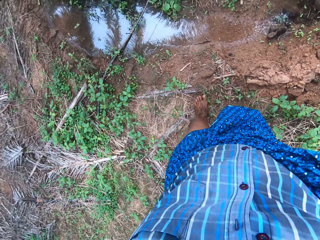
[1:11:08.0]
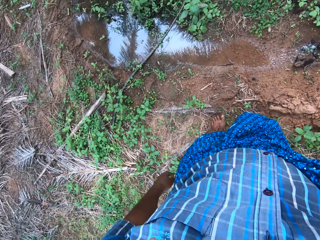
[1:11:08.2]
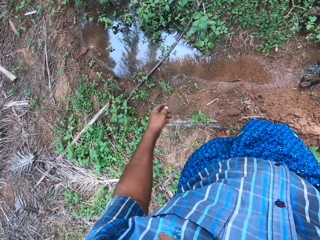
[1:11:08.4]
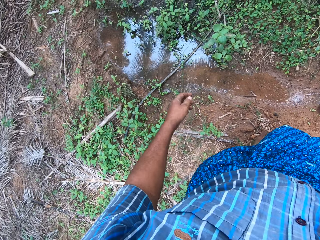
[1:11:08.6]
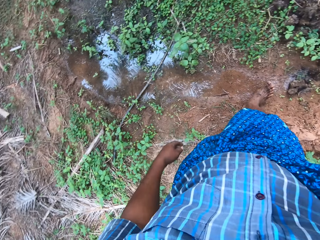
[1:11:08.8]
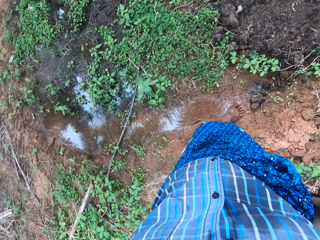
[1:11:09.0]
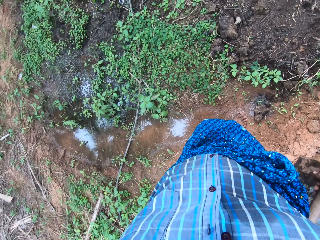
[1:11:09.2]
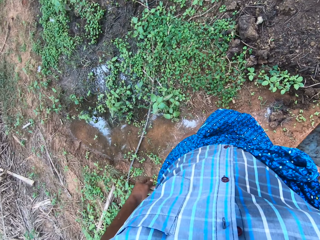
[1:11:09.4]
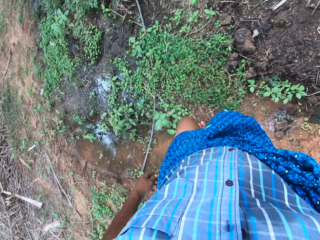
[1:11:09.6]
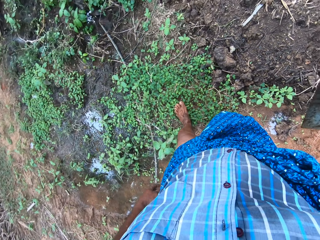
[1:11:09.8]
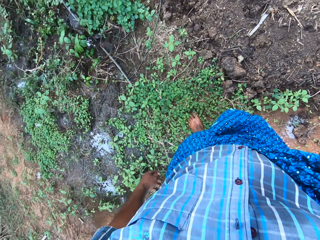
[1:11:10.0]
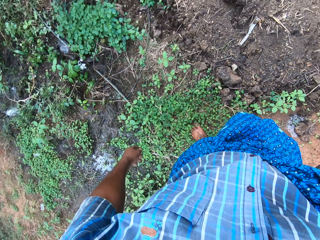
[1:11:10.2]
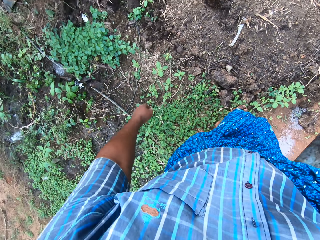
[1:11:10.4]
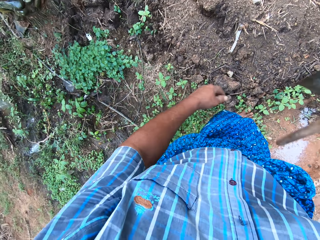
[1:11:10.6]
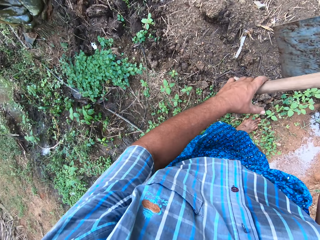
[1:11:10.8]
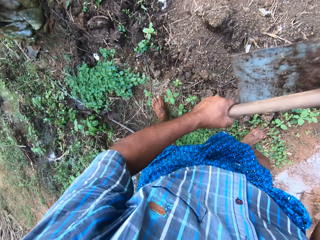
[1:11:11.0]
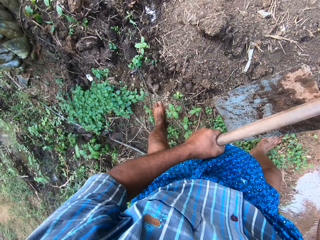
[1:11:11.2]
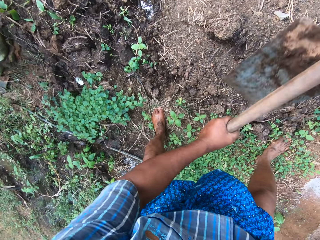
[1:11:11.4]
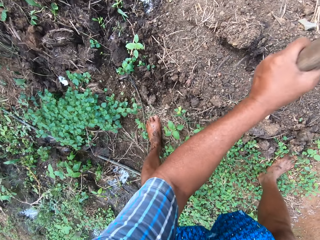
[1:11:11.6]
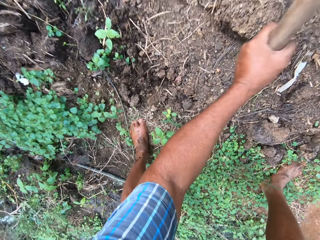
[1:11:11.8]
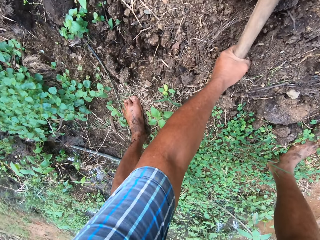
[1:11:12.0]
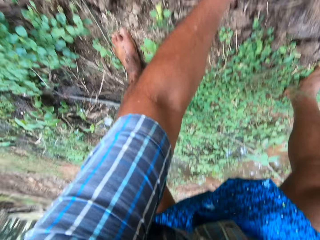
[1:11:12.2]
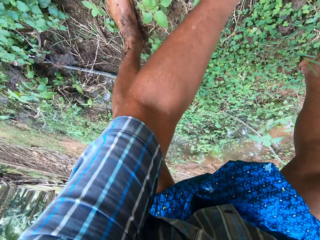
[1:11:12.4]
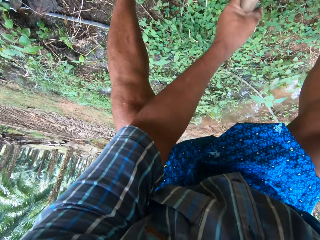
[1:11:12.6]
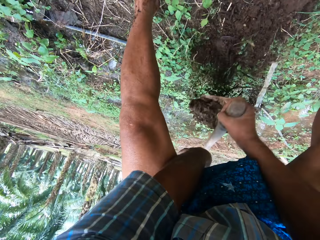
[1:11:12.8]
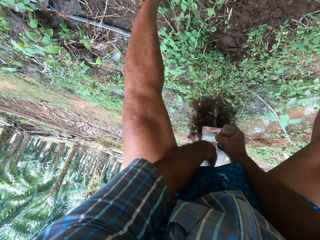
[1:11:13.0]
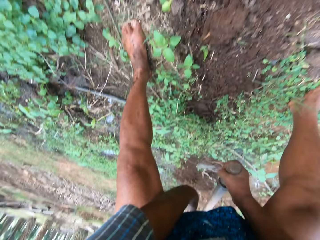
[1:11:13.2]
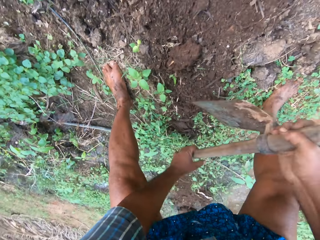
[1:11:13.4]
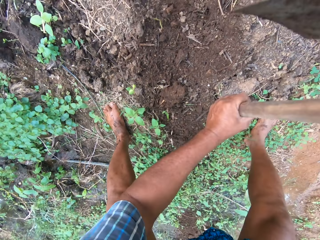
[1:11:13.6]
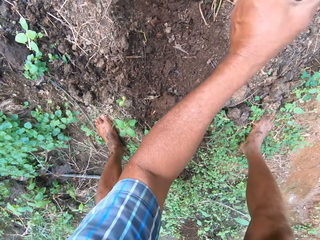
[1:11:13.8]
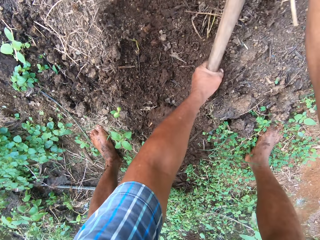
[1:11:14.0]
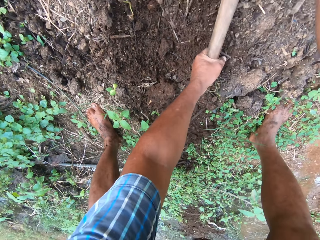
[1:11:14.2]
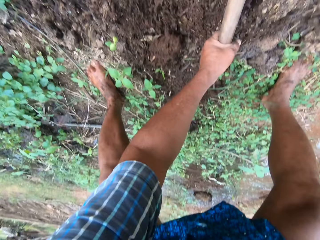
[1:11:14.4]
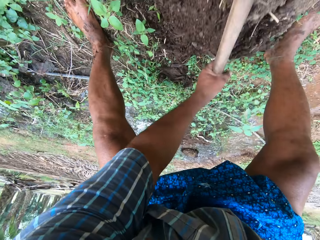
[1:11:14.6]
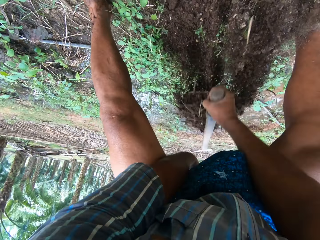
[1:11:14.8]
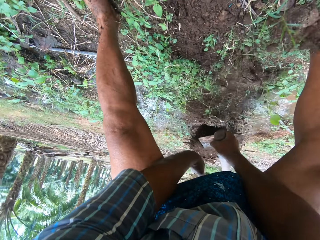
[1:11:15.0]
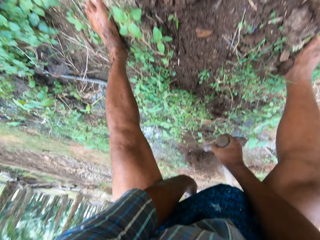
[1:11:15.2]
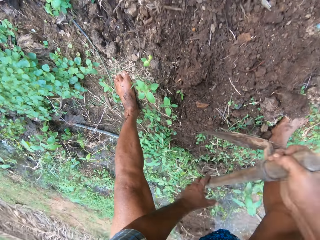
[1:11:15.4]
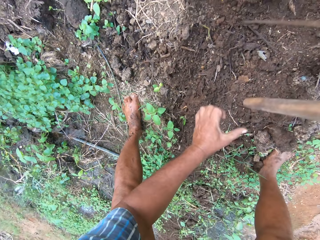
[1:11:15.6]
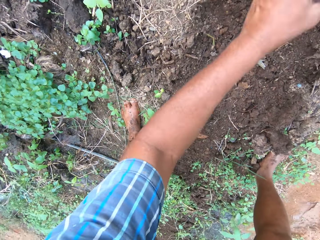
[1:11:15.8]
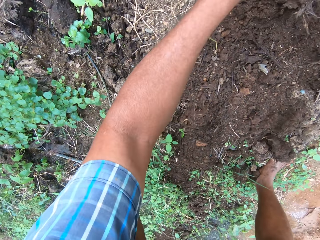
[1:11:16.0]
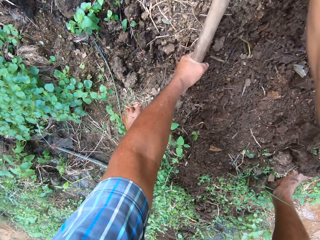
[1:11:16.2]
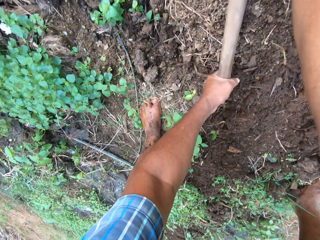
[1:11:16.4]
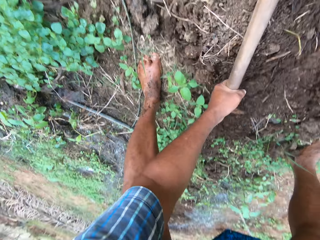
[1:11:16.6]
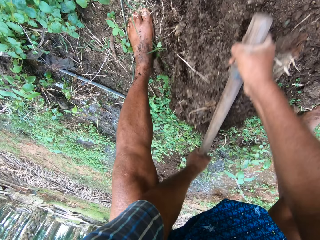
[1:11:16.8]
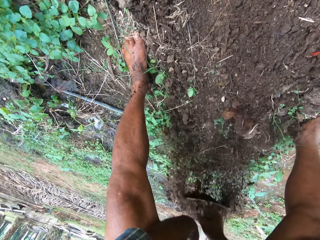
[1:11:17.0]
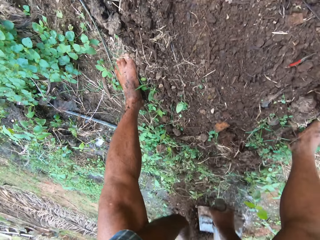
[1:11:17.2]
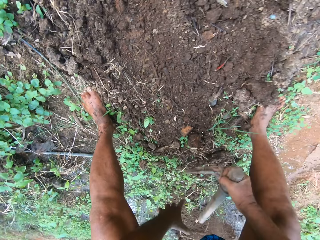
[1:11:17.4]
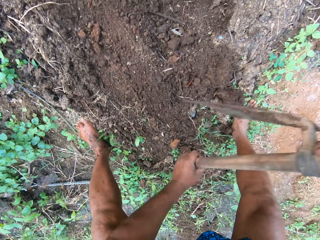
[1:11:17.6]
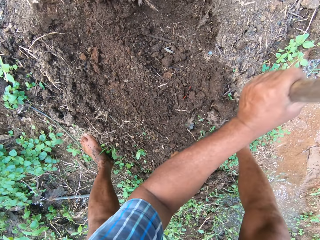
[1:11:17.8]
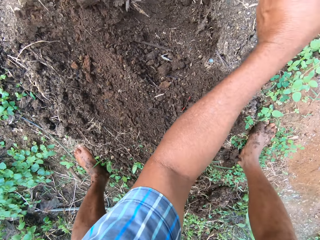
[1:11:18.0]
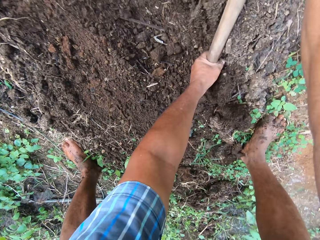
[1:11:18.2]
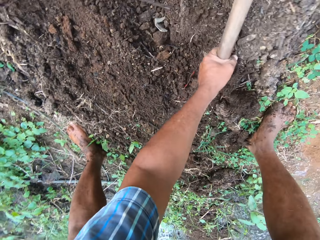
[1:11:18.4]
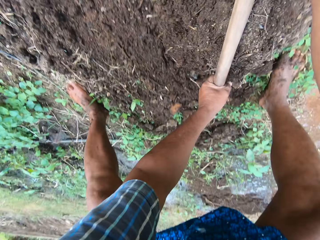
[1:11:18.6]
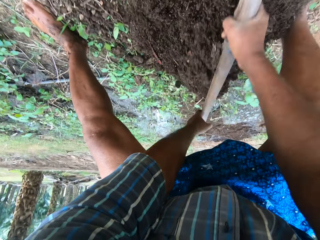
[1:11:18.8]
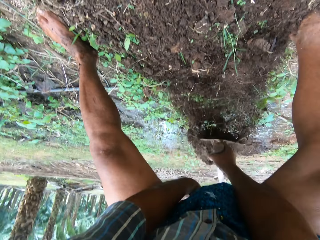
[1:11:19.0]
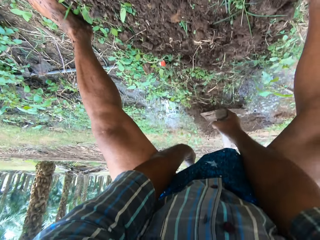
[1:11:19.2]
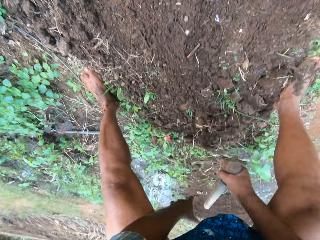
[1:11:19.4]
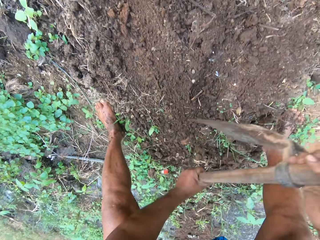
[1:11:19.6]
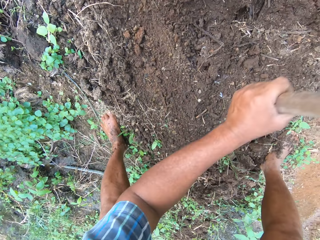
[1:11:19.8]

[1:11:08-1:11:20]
The camera wearer walks around the farm. He holds the hoe and bends down. He digs the ground with the hoe in his hands. He removes mud on the farm.

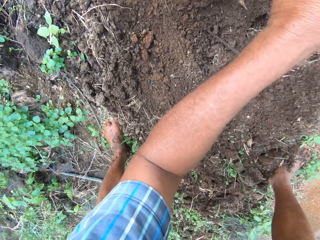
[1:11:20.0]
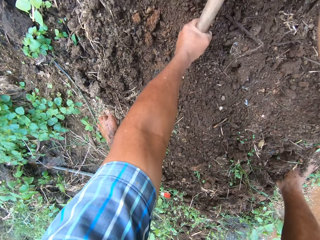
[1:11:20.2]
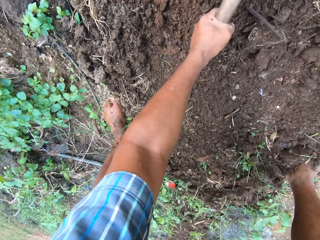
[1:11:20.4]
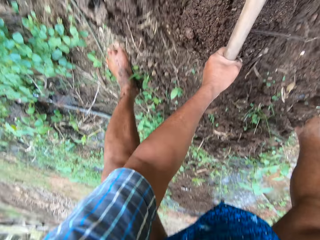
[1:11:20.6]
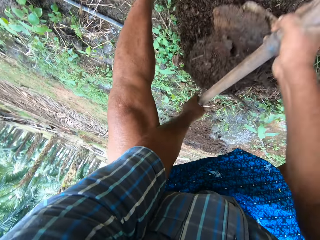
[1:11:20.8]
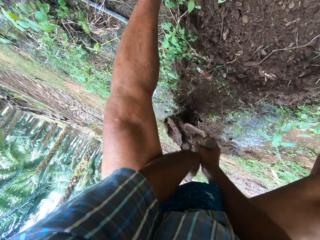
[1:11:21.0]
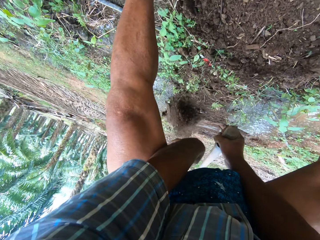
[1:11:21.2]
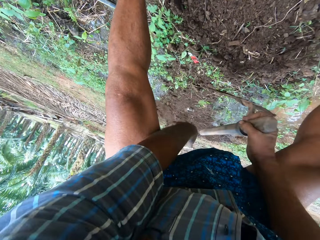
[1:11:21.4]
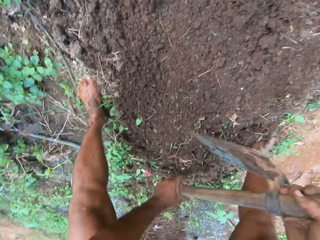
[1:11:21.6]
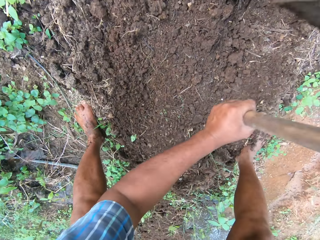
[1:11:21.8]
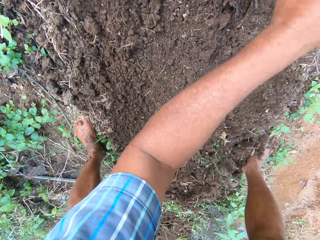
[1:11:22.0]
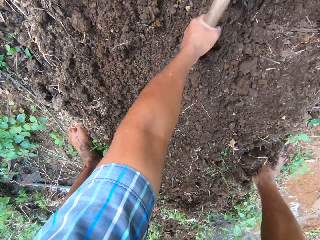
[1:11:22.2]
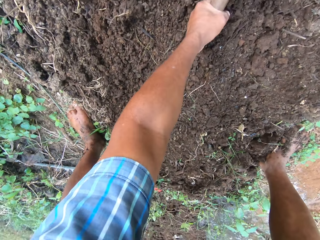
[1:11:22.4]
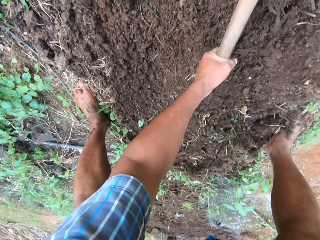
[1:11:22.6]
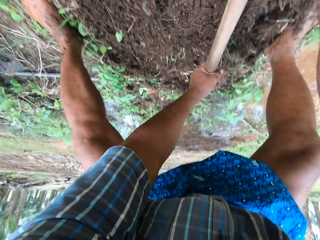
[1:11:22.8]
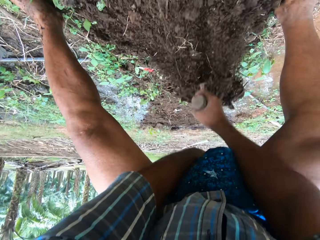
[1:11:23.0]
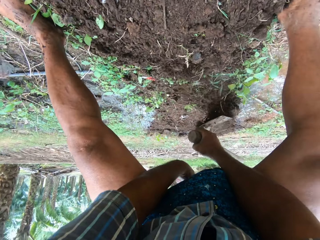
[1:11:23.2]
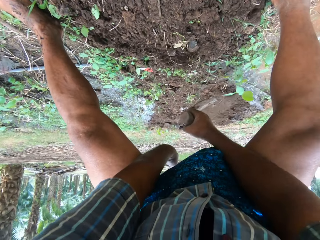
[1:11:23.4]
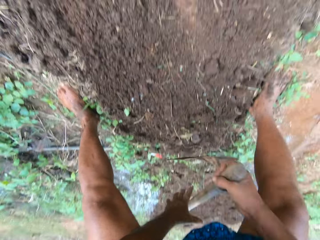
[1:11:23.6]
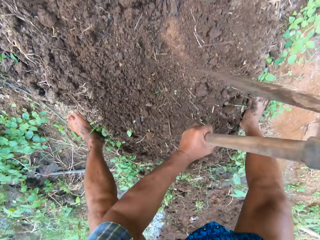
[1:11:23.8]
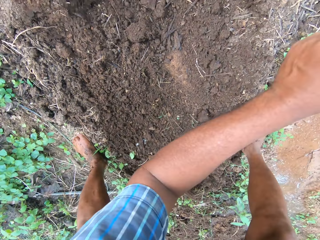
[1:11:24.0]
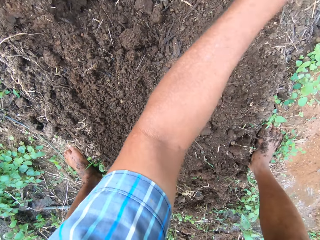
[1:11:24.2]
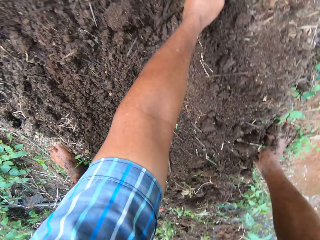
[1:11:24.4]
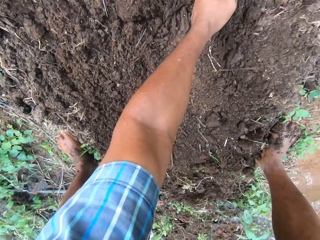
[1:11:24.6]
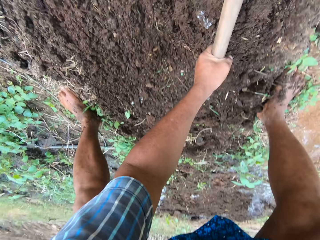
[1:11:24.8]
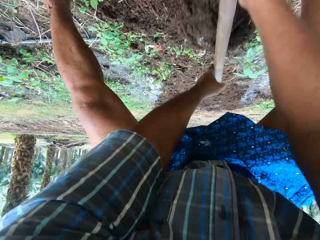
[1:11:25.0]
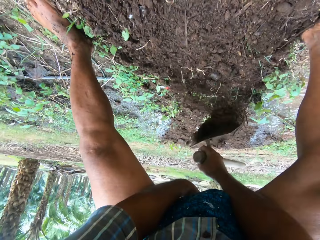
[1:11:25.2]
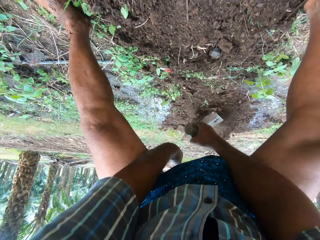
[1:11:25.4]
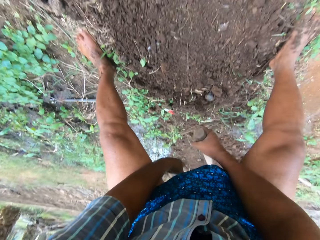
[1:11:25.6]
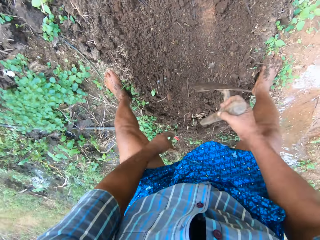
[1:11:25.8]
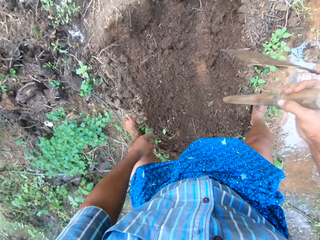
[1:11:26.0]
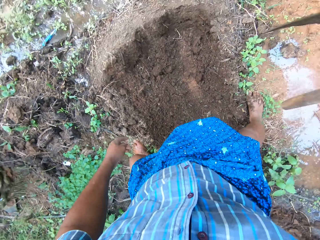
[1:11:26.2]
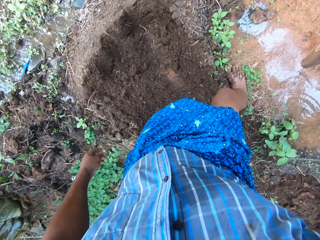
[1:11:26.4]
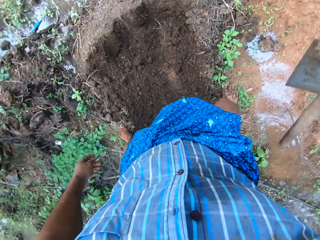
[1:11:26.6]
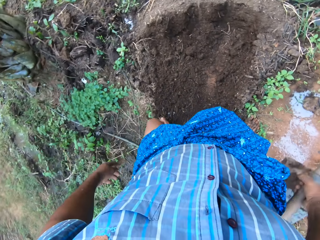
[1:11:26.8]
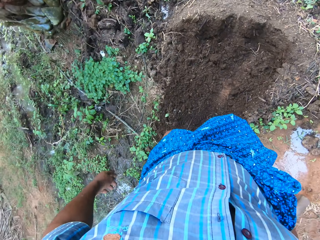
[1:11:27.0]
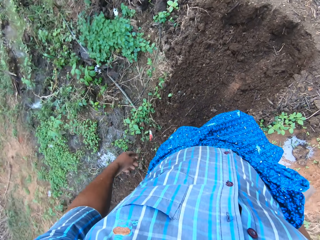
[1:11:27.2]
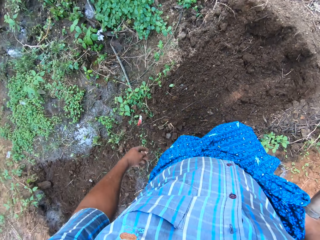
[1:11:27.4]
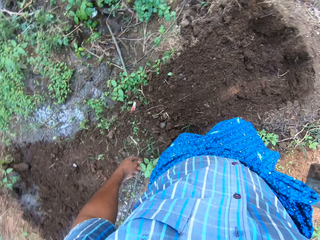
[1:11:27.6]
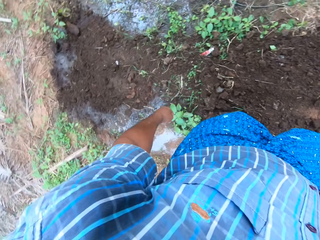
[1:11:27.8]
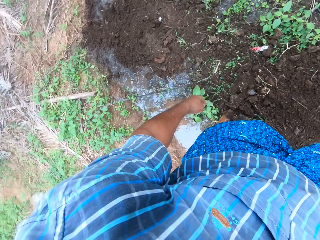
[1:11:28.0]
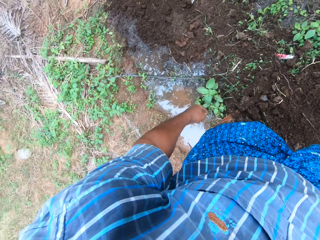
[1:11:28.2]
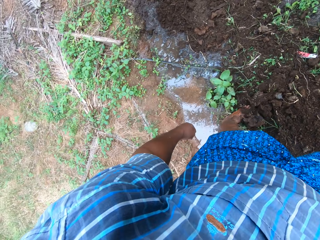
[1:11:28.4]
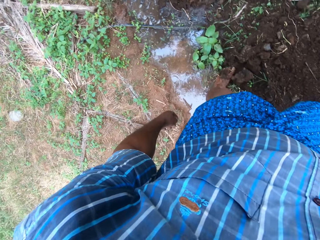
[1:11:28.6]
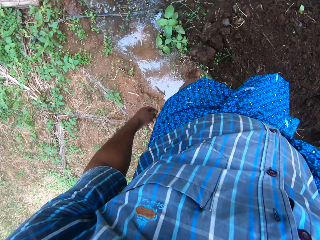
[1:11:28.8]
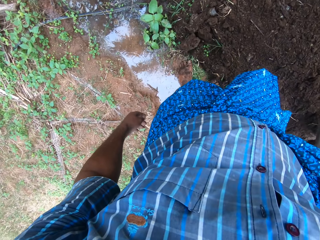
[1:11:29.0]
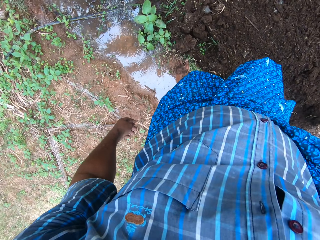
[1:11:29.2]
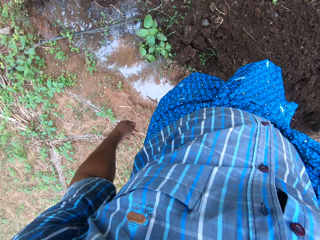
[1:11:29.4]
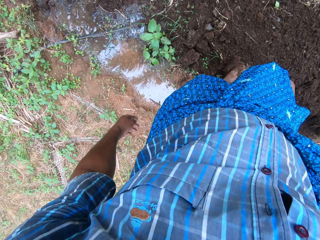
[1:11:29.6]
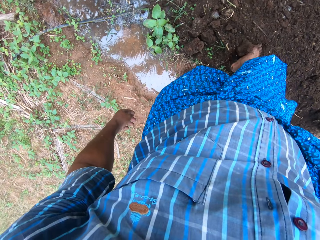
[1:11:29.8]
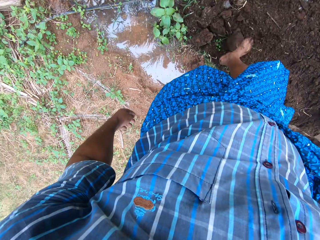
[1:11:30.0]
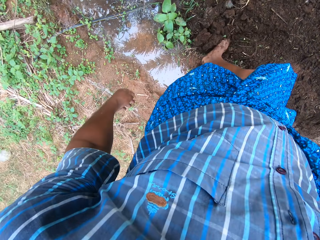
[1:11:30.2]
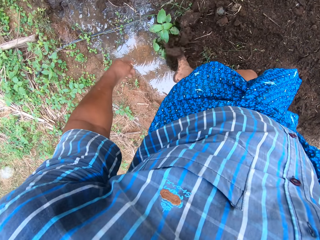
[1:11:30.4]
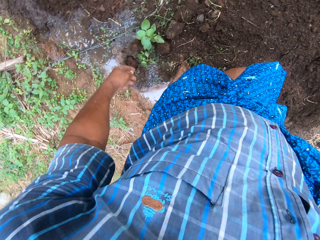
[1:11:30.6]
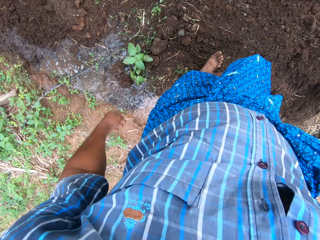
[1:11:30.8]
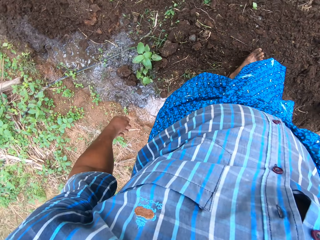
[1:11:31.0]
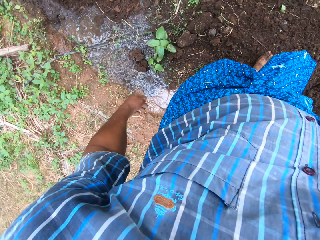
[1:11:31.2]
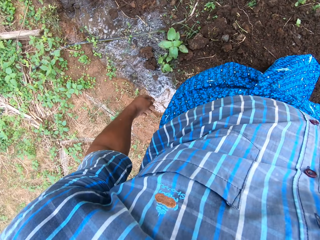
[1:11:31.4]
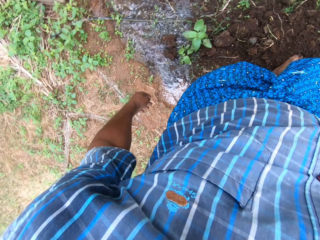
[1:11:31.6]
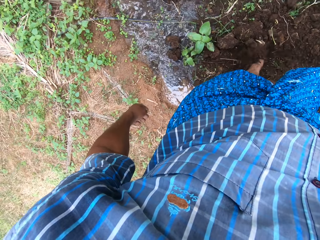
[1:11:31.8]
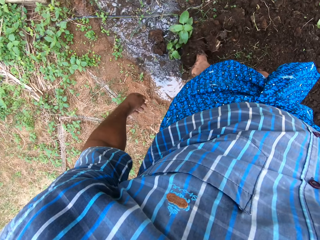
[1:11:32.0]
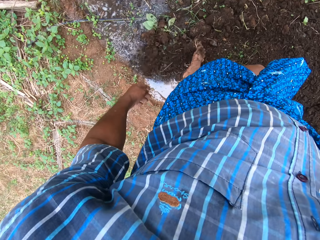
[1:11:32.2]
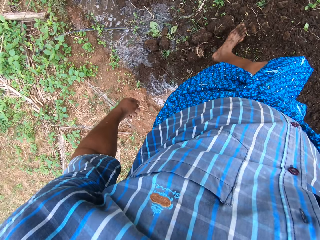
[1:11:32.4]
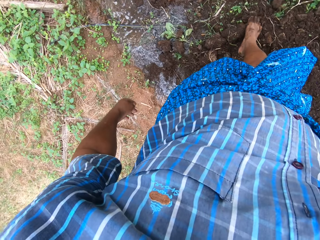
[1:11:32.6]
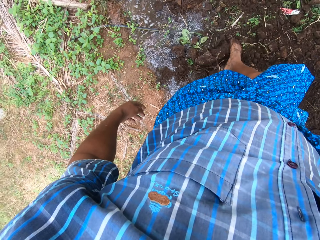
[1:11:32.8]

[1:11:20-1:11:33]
The camera wearer stands up. He looks around the farm. He moves the soil on the ground with his right leg.
